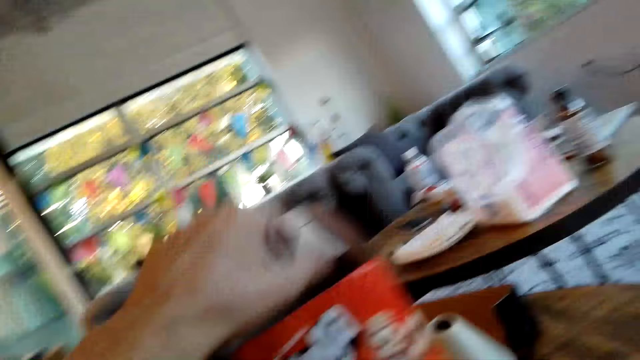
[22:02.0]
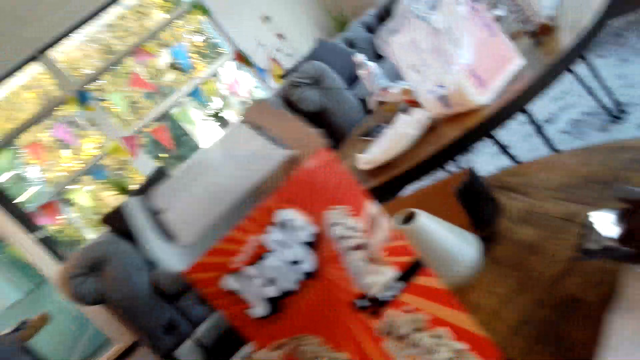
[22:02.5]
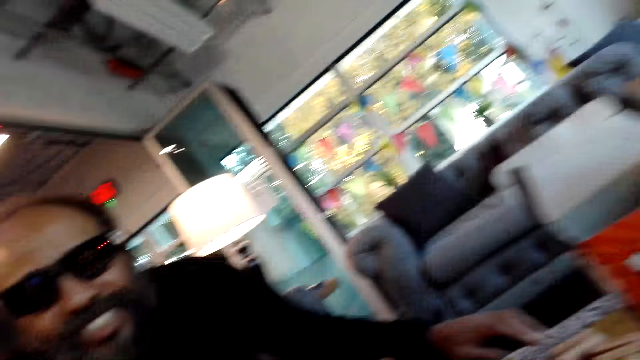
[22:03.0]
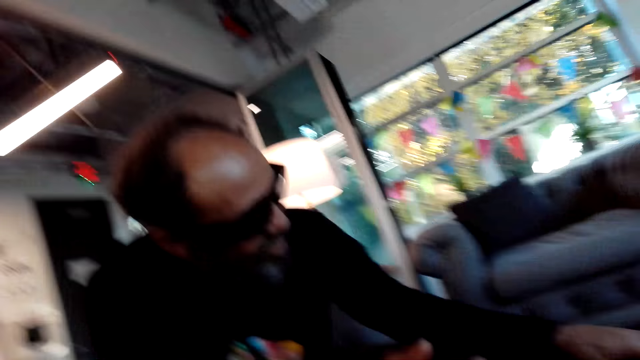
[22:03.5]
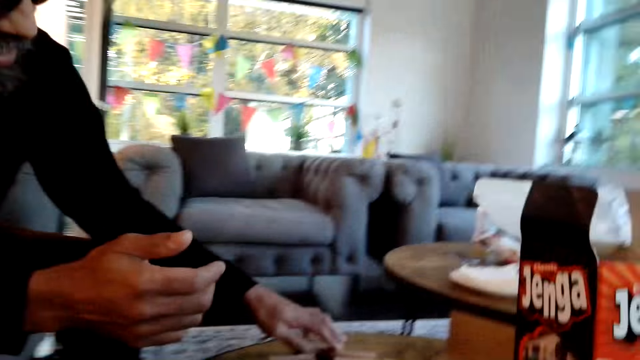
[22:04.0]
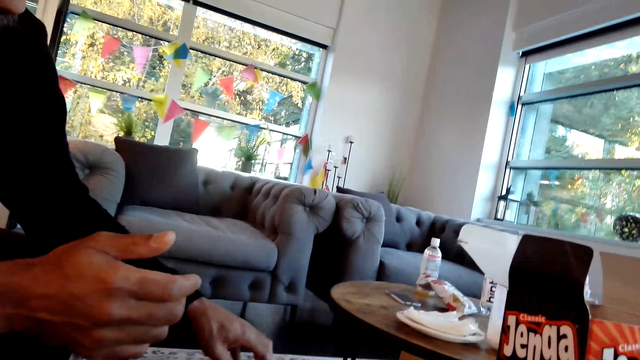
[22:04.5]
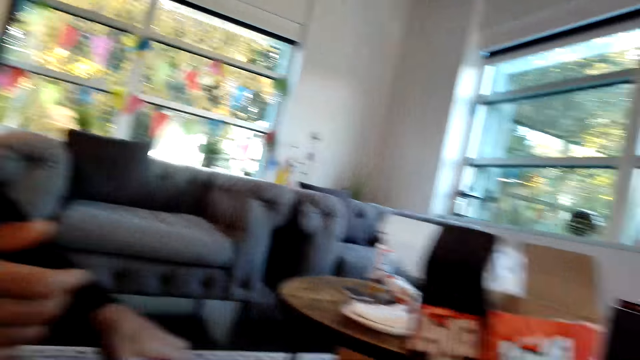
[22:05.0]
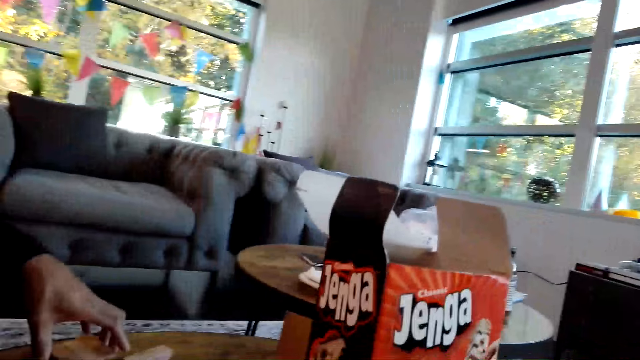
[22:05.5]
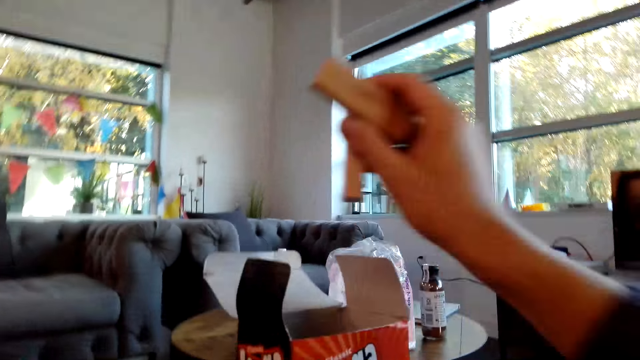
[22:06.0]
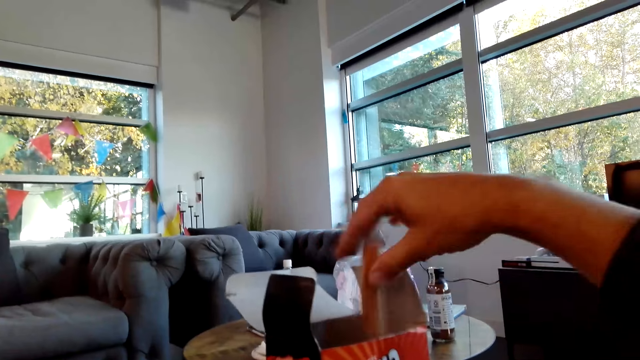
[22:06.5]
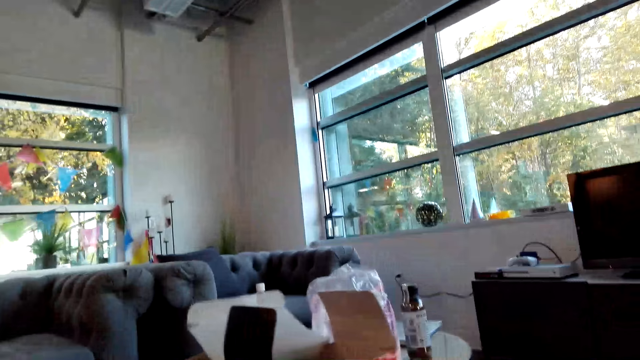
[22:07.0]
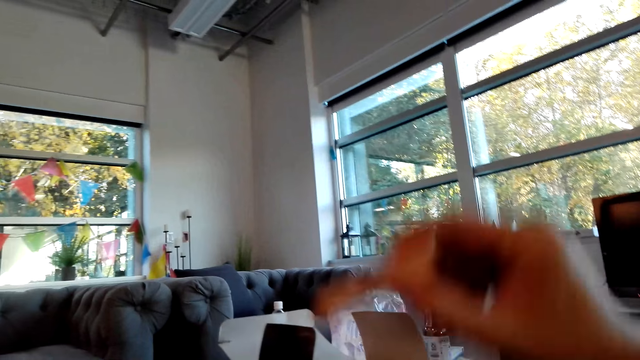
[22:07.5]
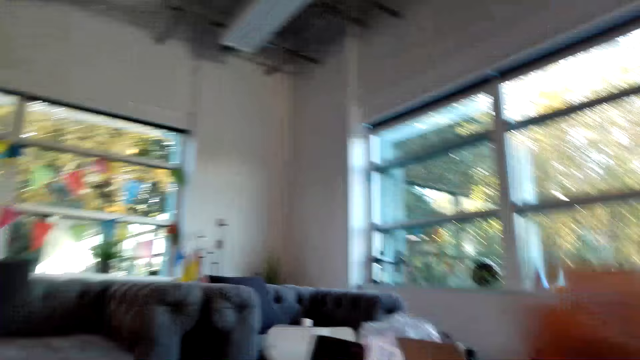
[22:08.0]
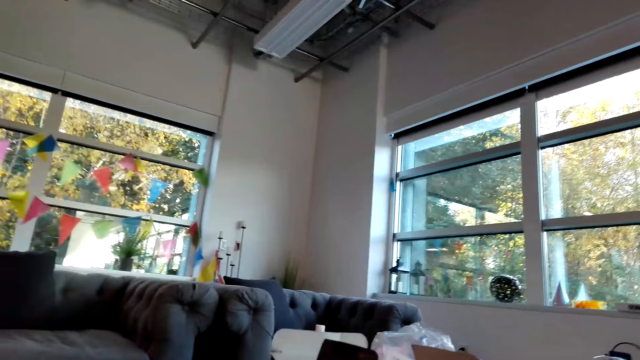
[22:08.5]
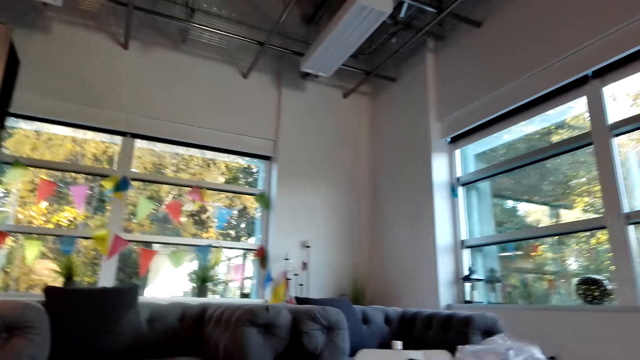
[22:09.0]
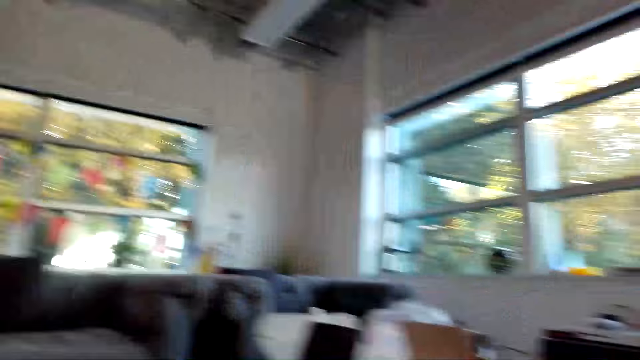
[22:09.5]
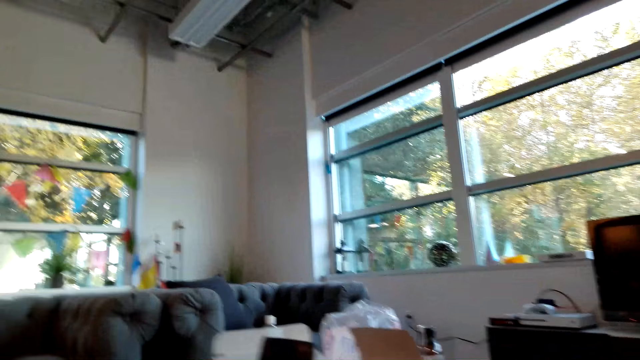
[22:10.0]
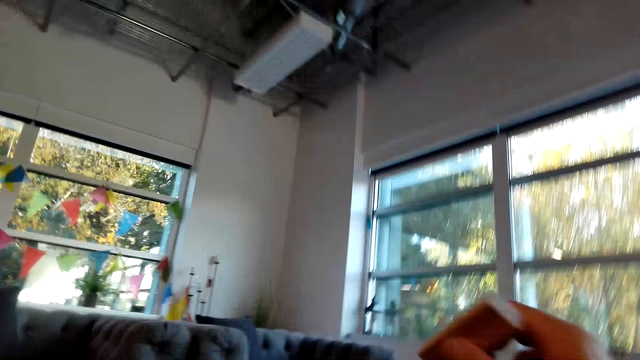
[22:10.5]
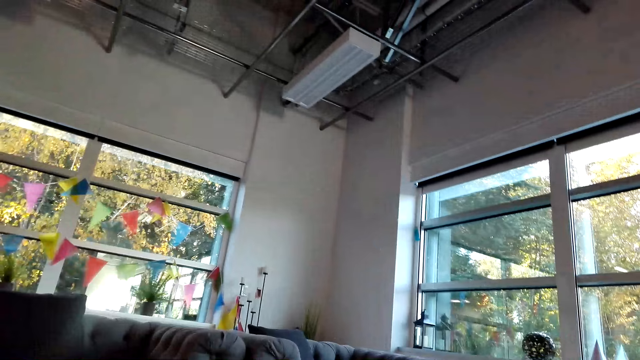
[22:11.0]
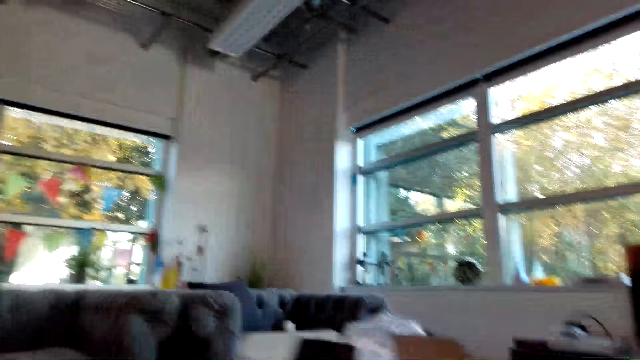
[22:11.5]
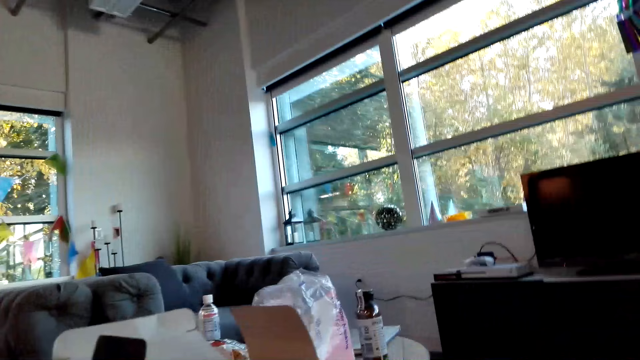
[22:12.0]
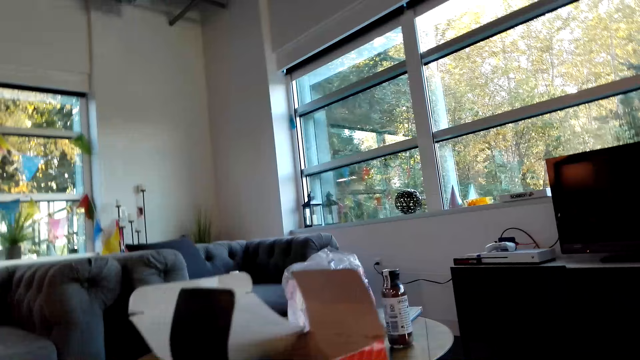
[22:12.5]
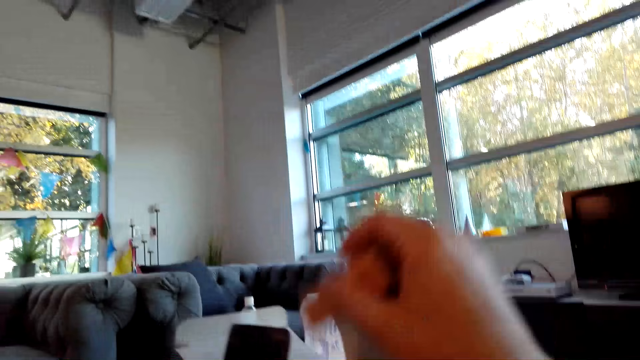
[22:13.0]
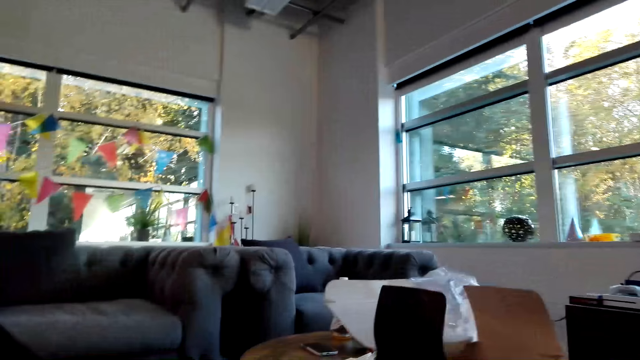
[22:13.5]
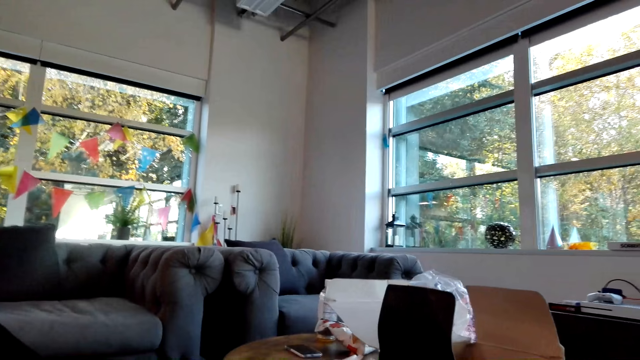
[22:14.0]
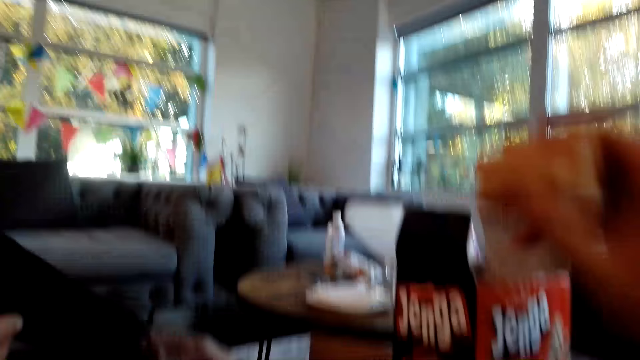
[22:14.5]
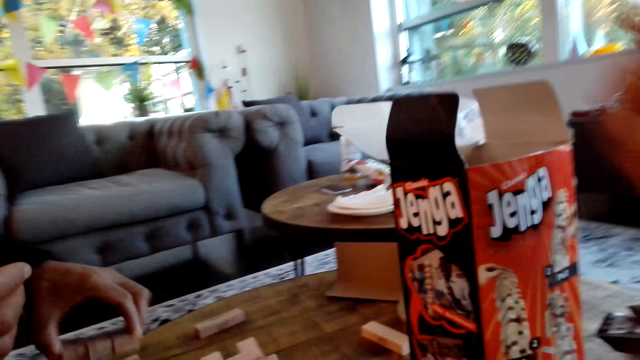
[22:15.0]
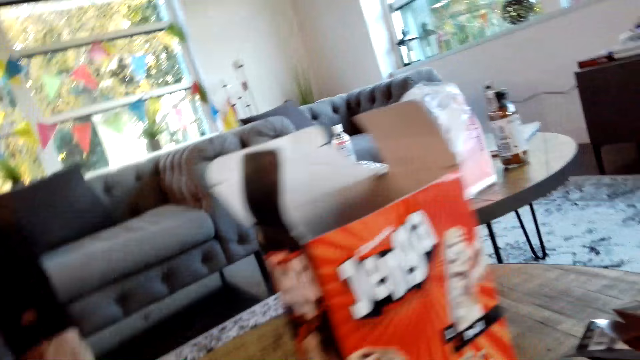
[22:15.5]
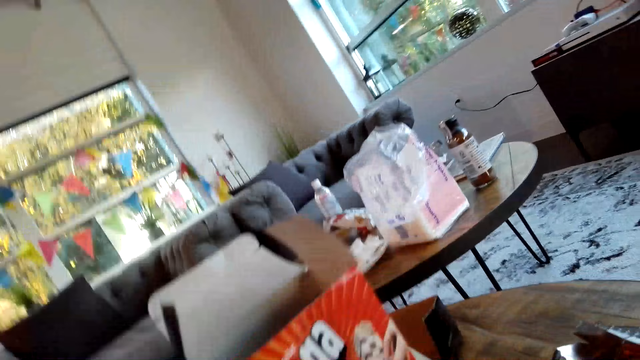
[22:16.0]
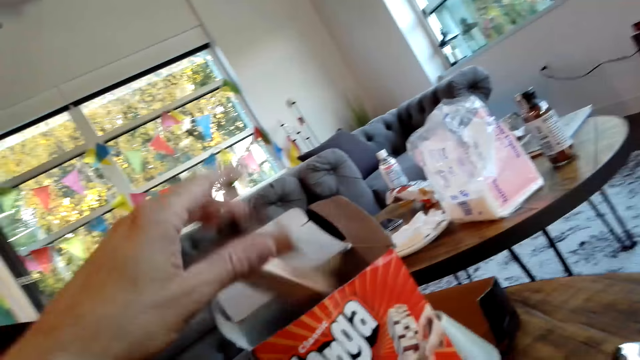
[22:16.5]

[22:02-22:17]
A man arranges the jenga blocks on the table. The camera wearer puts wood blocks in the box. They put the wood blocks in the box again. They look around. They put a wood block in the box.

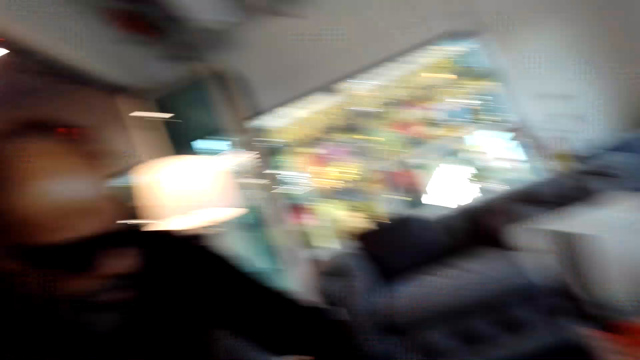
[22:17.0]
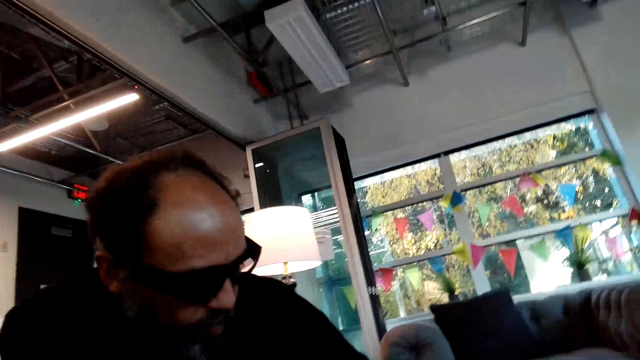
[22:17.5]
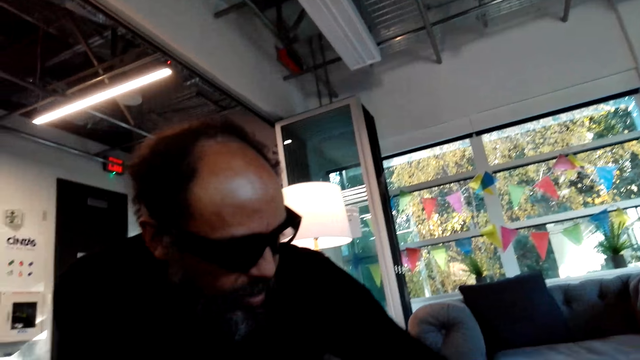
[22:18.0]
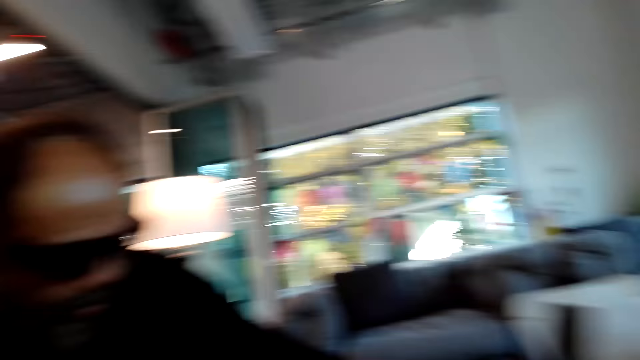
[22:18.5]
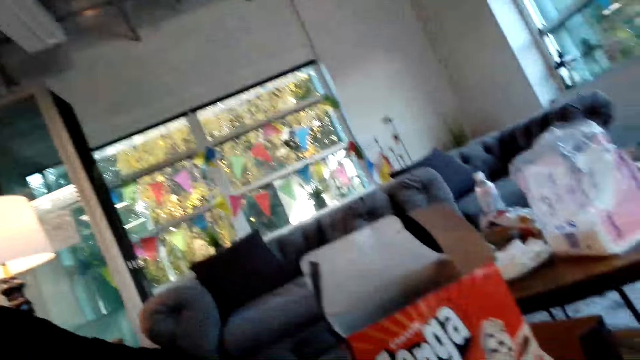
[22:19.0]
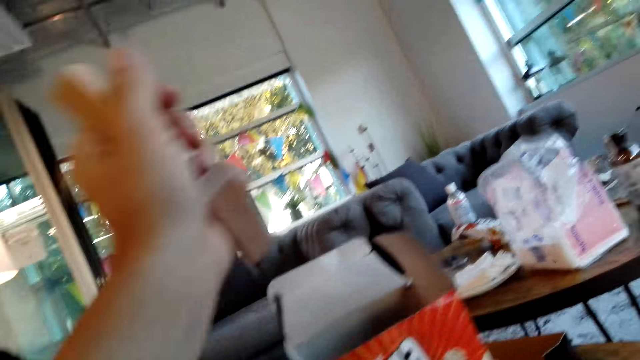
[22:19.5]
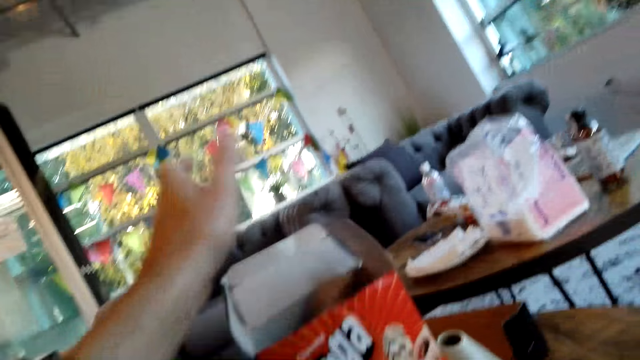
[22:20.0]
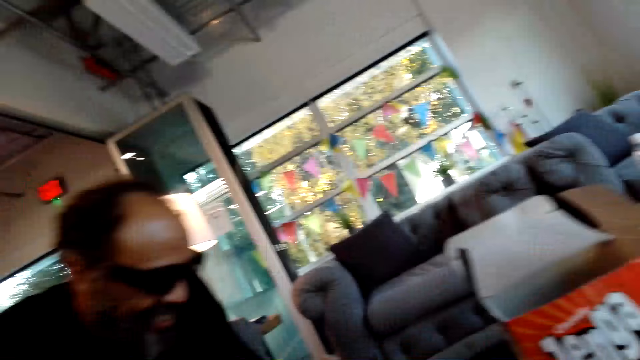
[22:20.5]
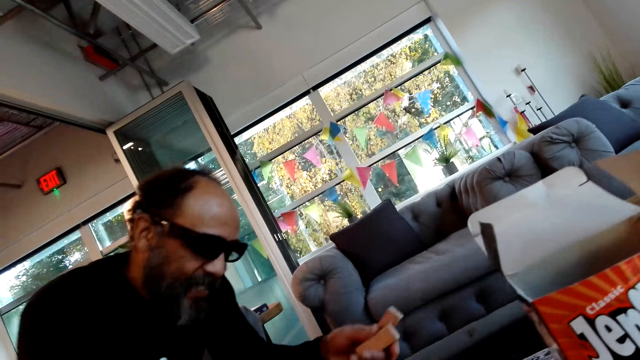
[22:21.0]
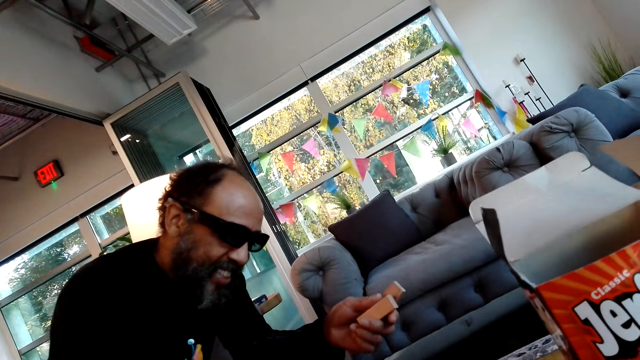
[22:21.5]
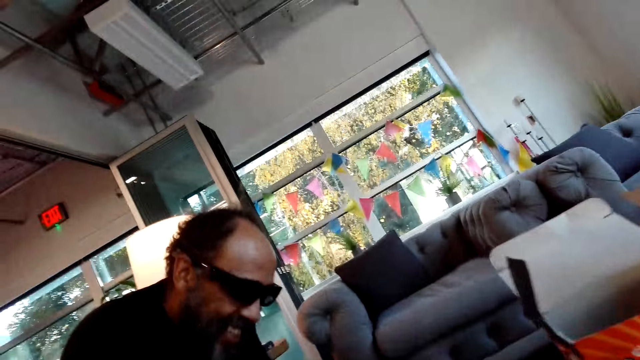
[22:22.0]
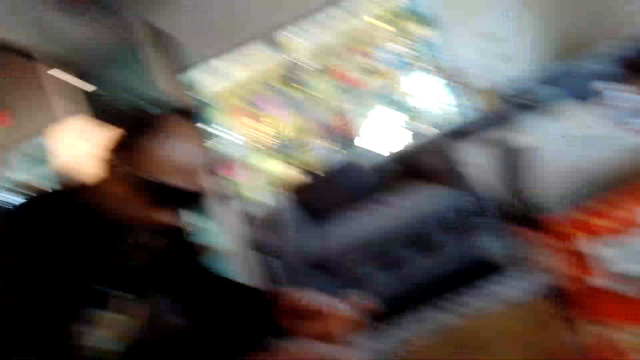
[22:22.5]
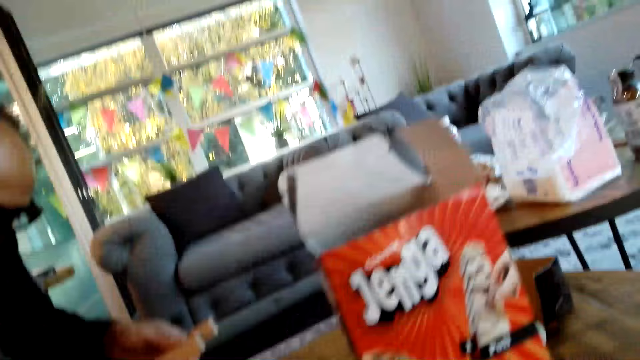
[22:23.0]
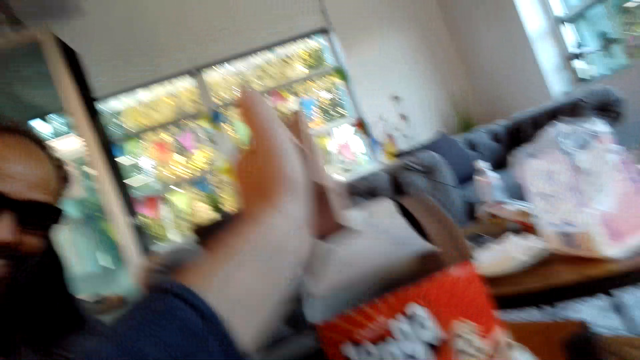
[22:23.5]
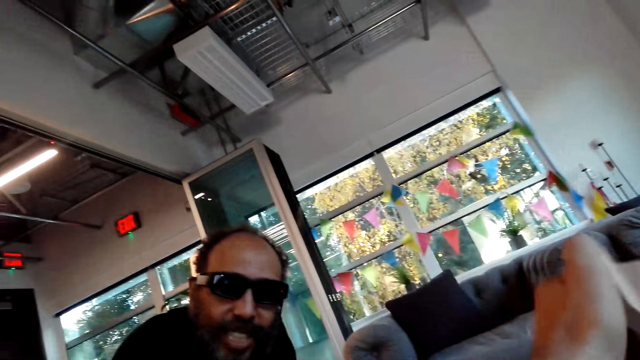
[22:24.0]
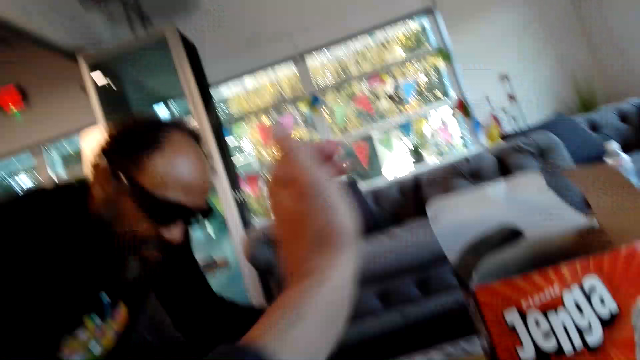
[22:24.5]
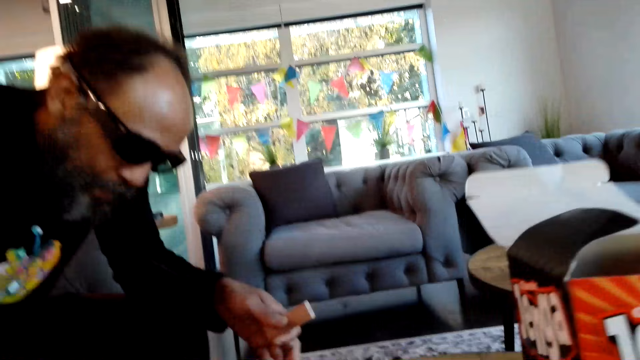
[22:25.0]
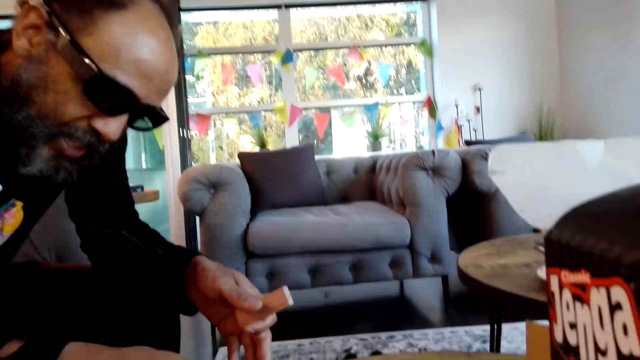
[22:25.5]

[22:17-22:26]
A man picks up the jenga blocks on the table. He moves the wood block. The camera wearer puts the jenga blocks in the box.
